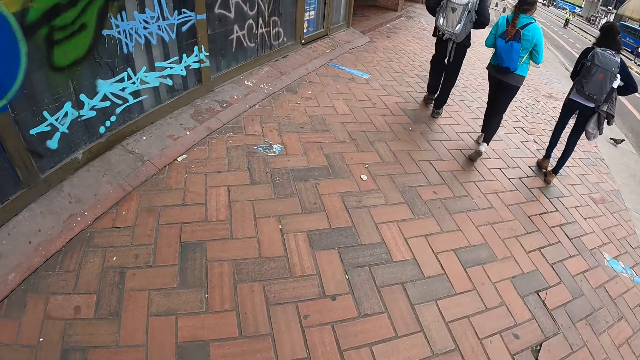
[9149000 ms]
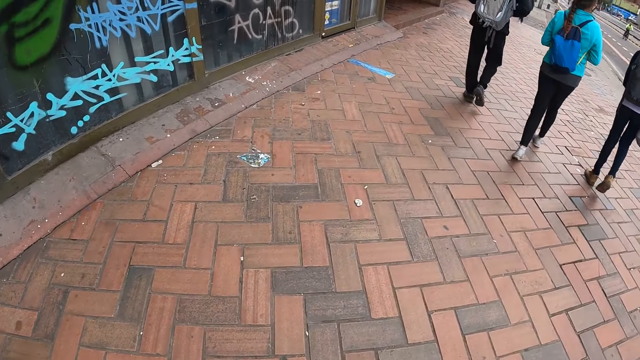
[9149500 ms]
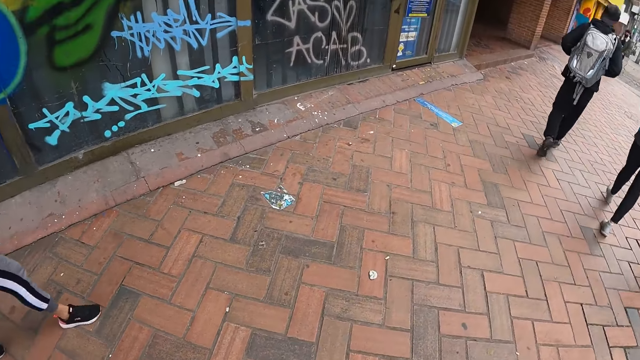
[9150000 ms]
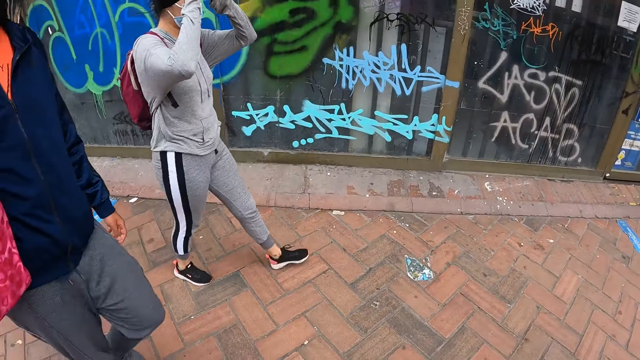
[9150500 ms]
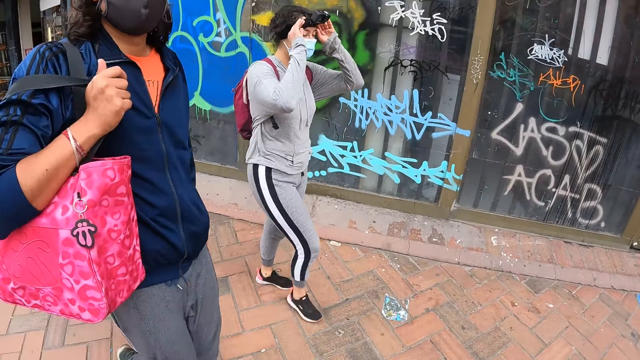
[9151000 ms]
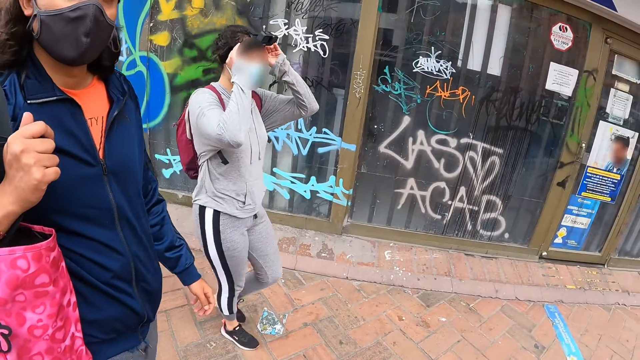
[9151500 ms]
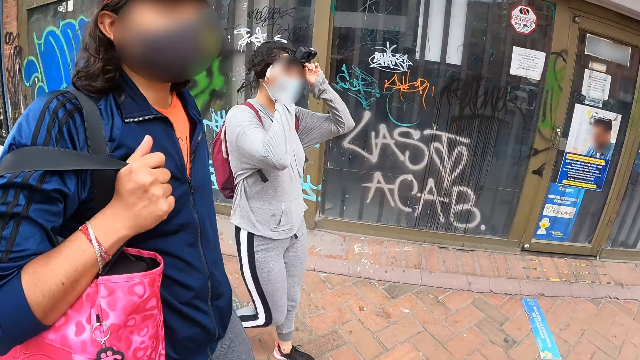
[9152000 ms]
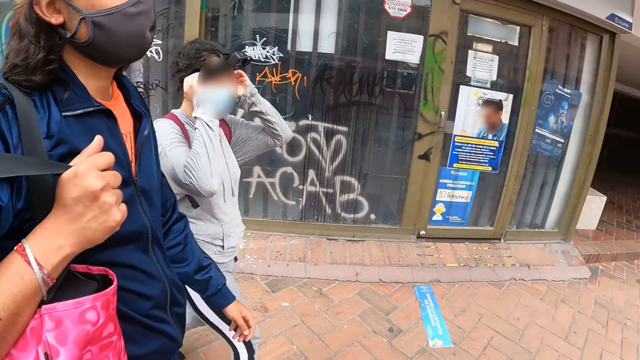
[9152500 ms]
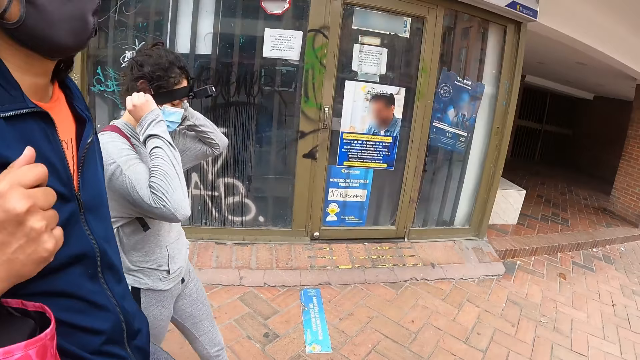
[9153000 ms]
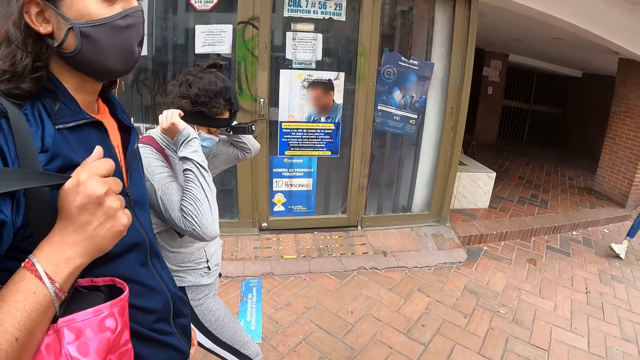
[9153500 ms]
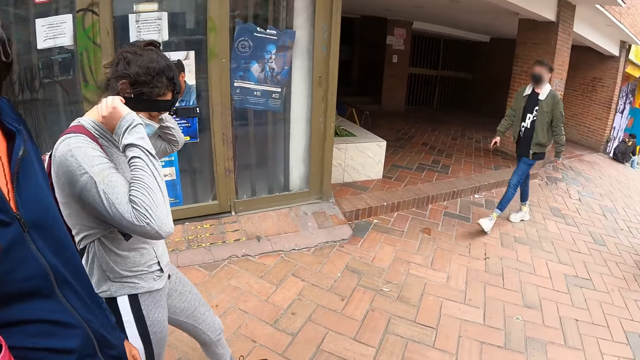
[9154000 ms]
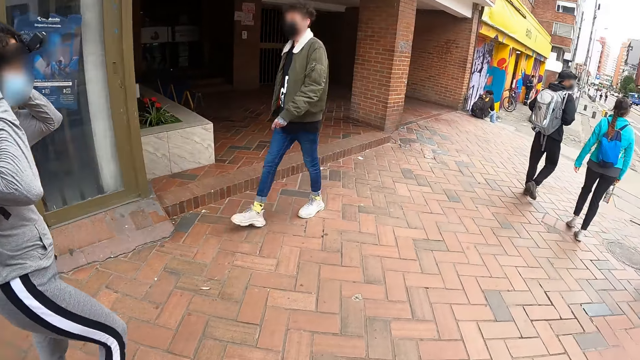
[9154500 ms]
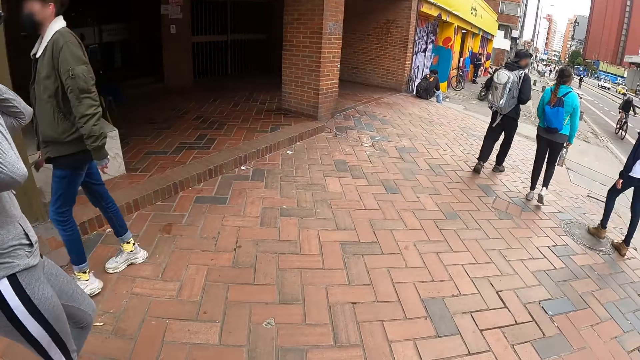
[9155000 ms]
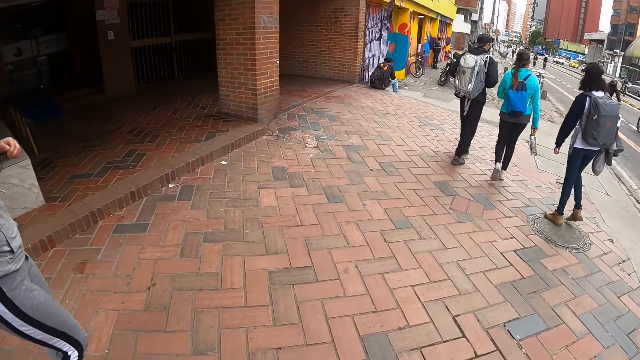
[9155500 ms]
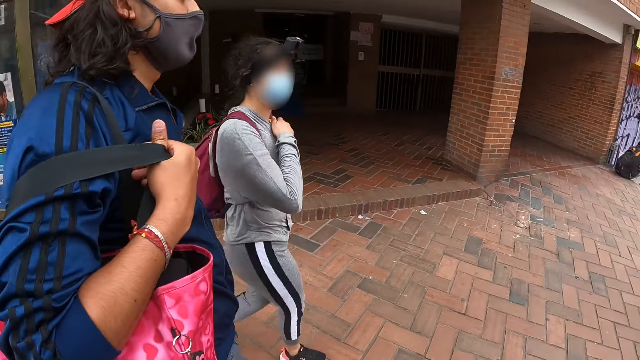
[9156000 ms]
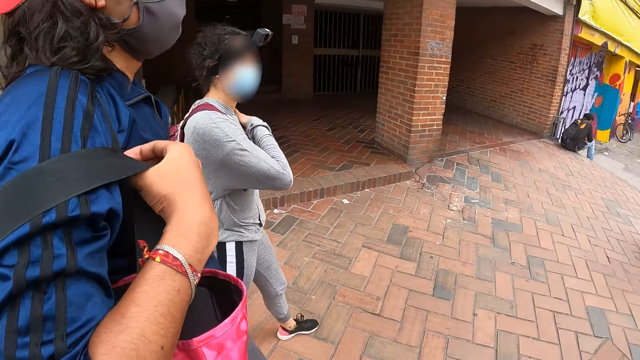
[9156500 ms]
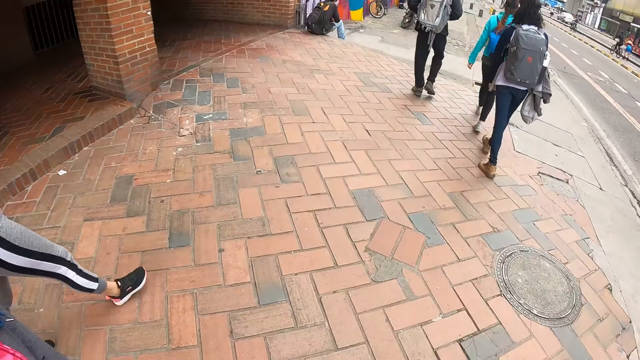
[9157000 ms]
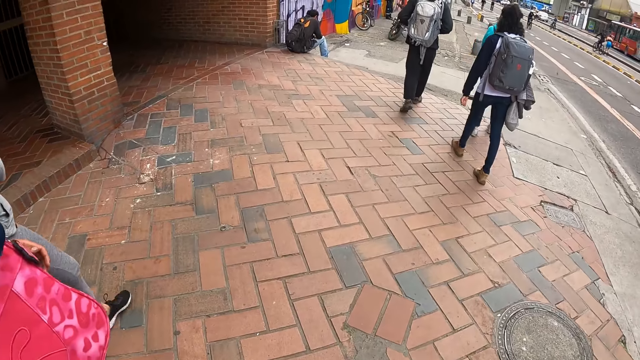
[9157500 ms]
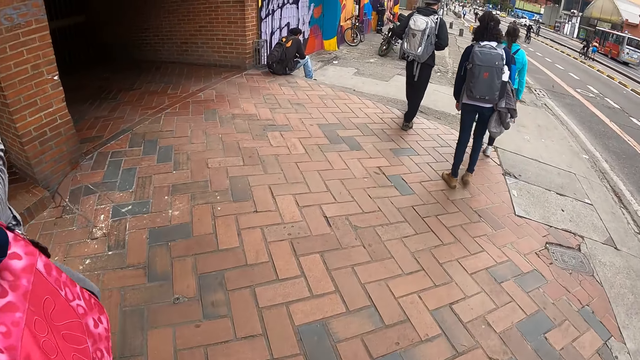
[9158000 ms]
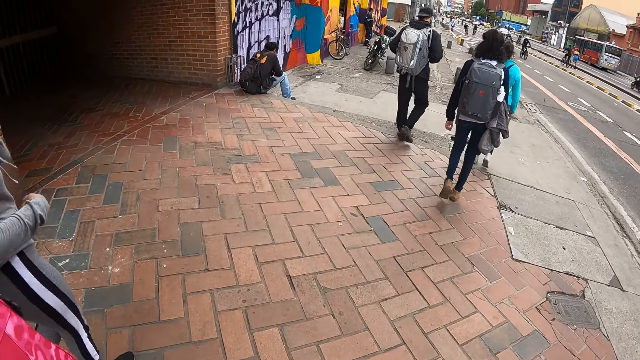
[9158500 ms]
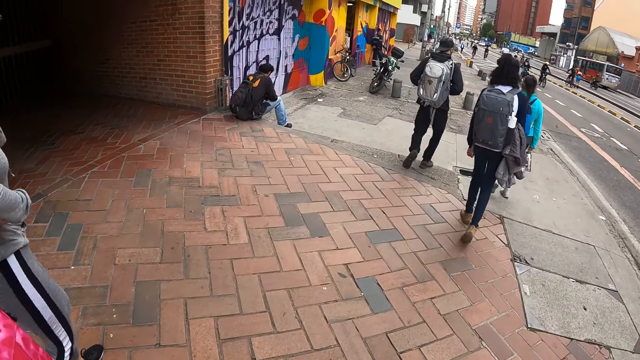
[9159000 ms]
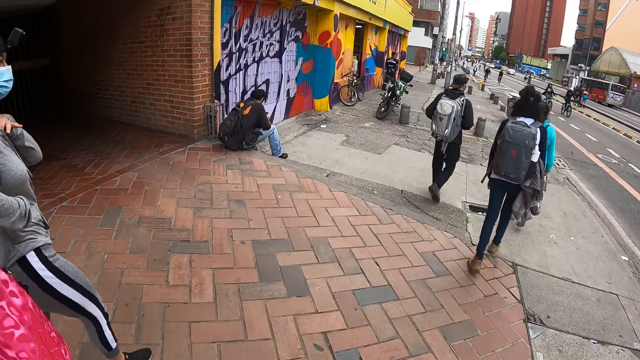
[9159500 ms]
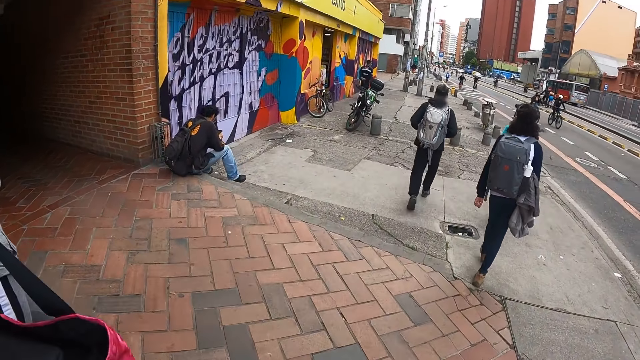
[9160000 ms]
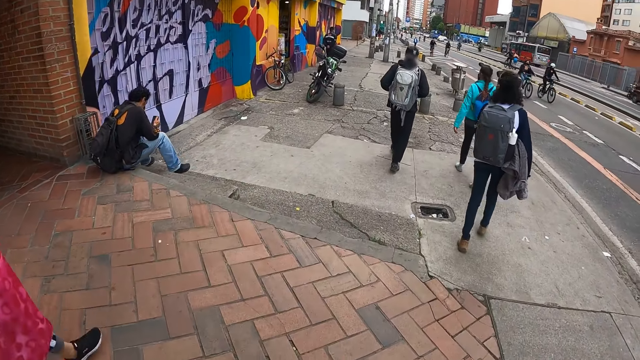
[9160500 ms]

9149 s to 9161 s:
A woman adjusts a head mount camera on her head with both hands. The camera wearer talks with a man and a lady.

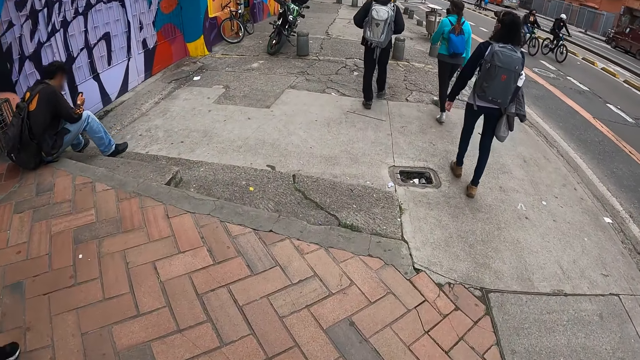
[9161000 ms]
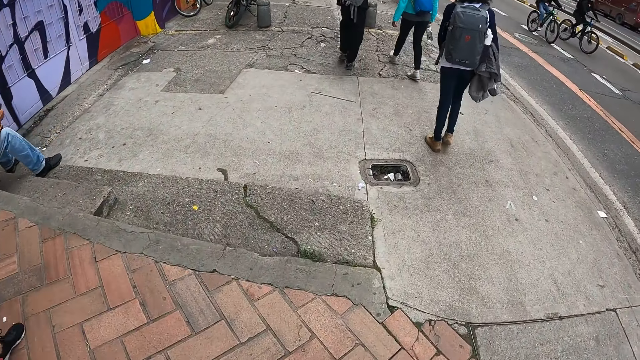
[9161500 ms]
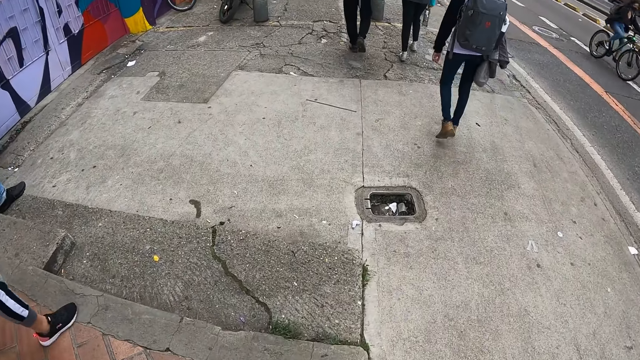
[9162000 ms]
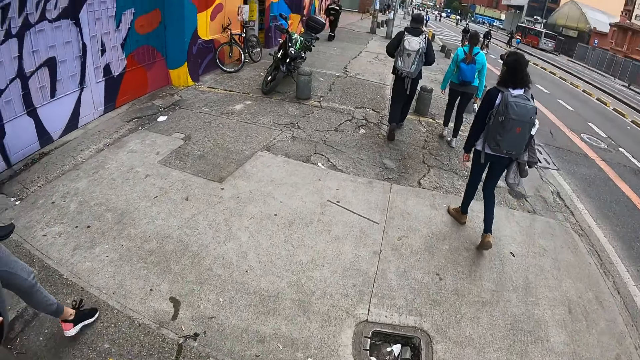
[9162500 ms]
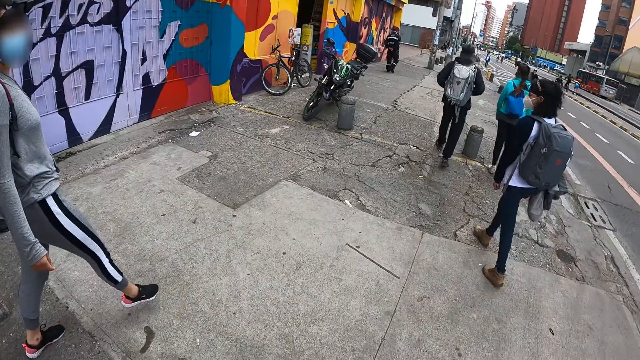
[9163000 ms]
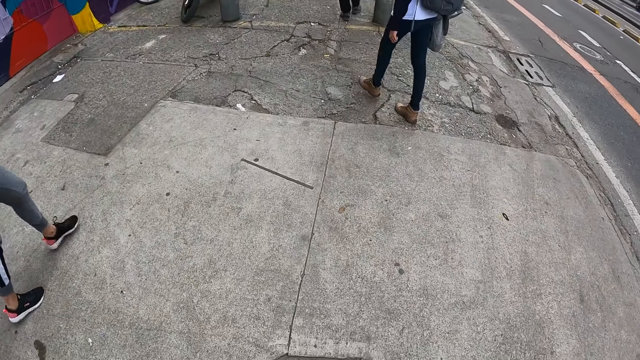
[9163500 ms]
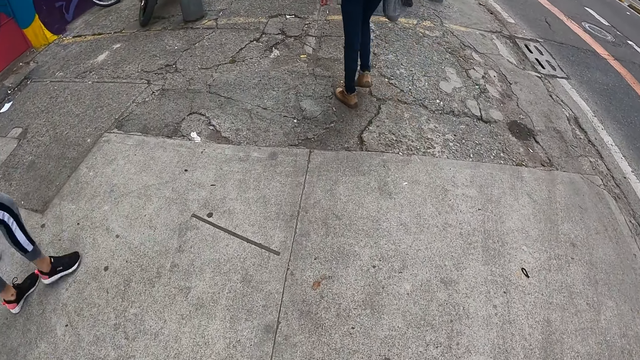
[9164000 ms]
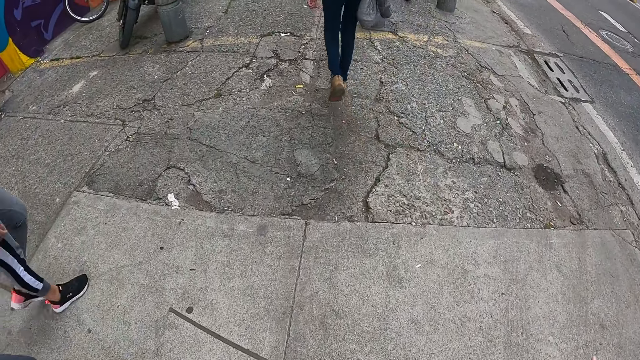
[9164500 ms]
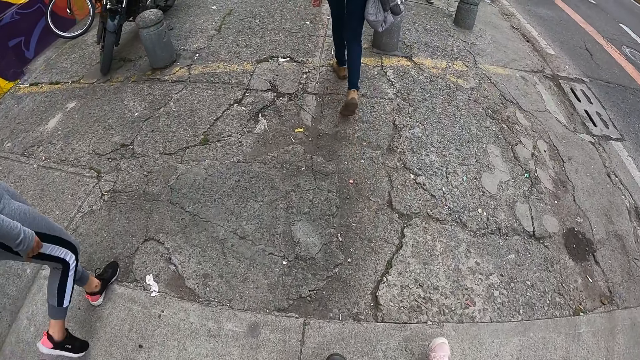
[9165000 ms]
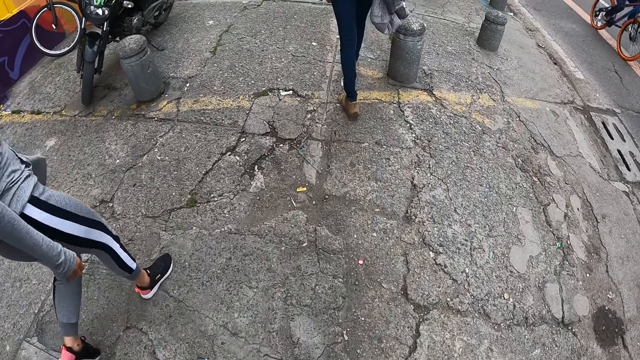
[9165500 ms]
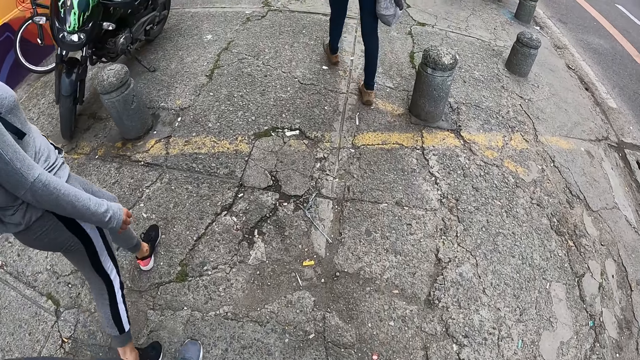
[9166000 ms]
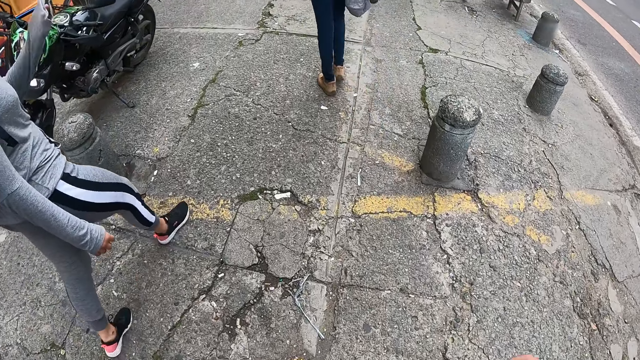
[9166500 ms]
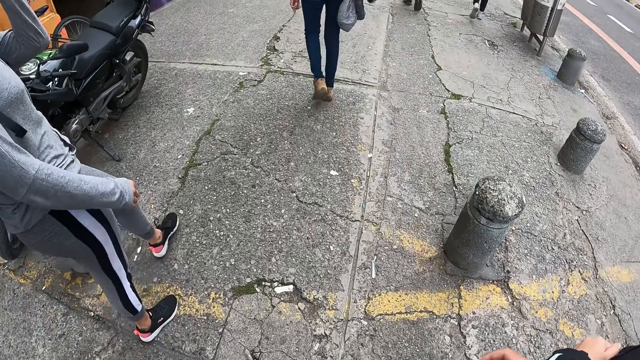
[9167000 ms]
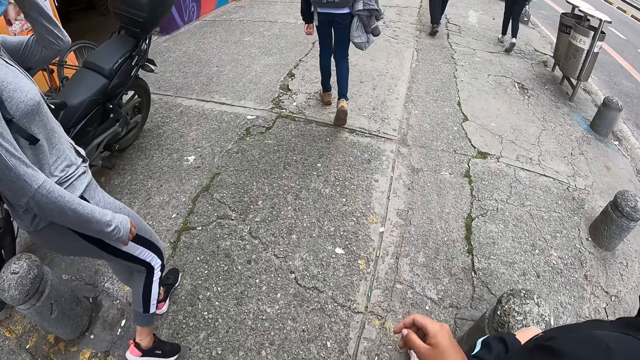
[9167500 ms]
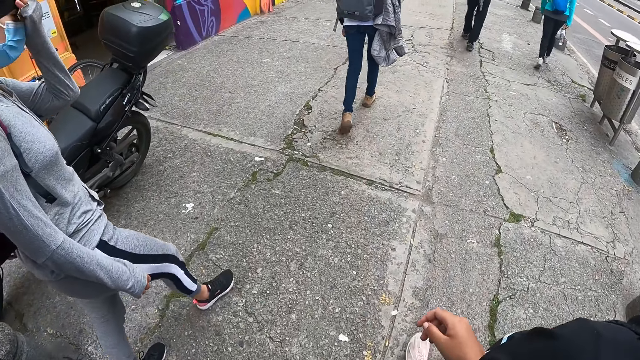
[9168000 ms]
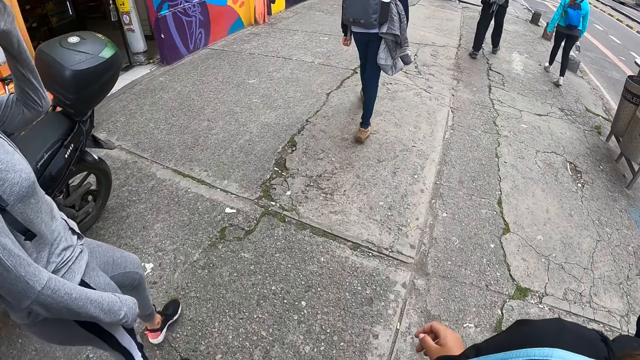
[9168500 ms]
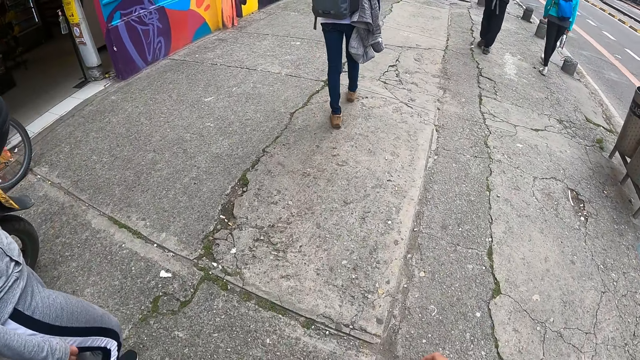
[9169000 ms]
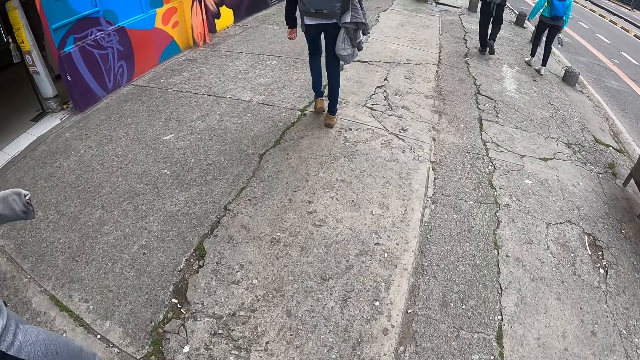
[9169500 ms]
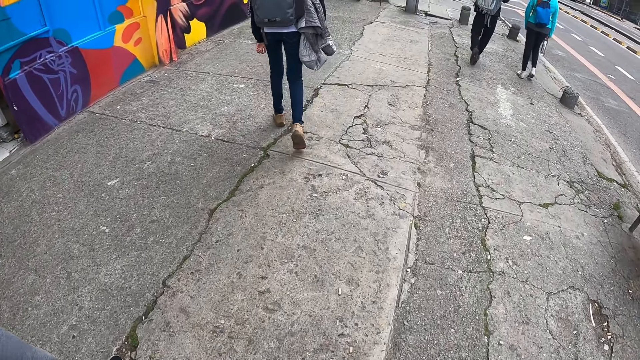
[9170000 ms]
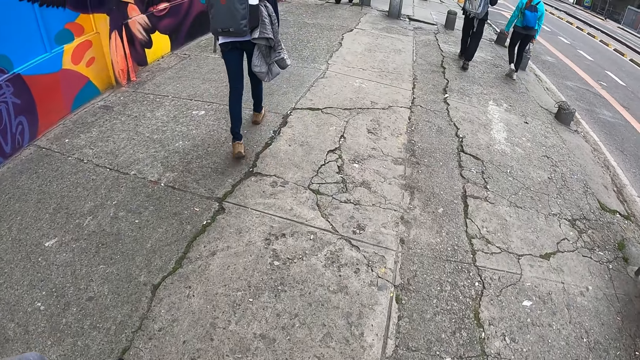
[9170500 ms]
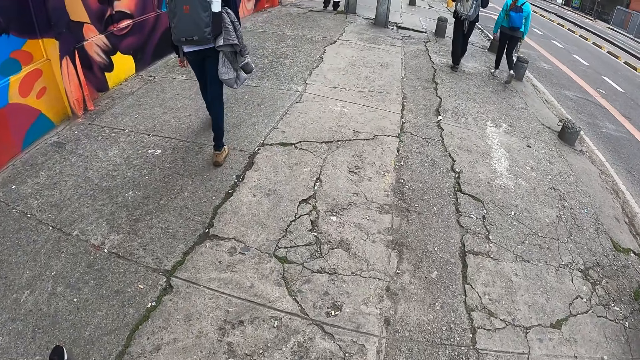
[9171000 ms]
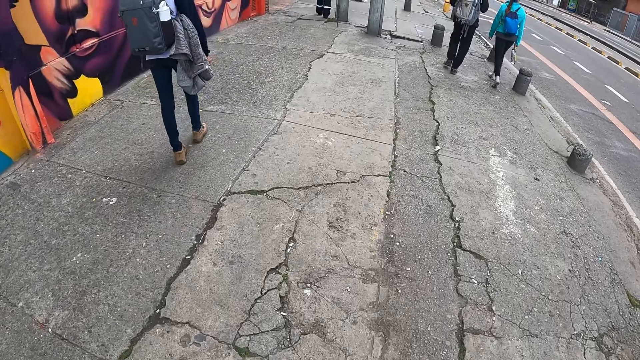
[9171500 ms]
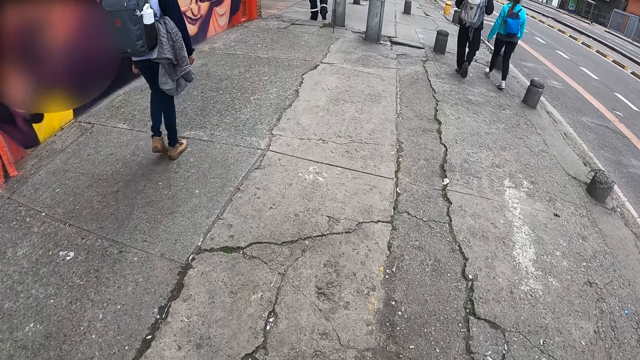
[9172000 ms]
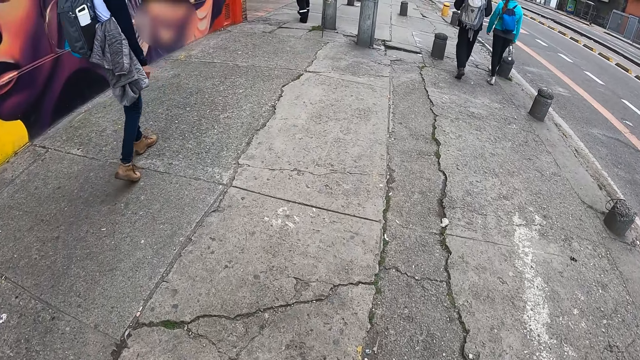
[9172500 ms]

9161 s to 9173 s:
A woman wipes her forehead with her left hand.
